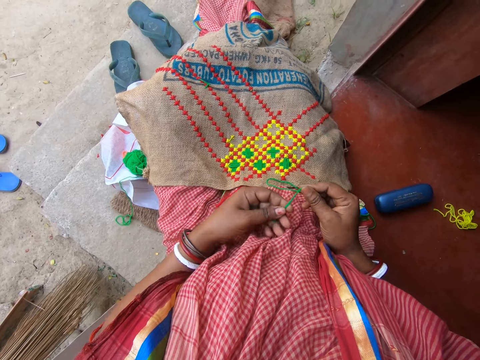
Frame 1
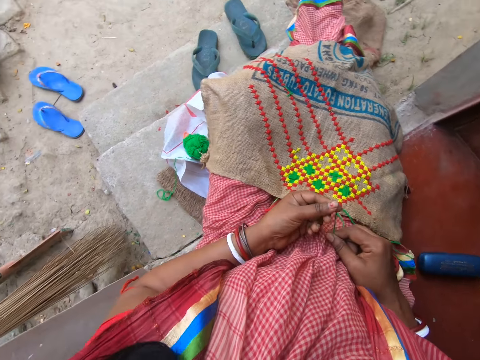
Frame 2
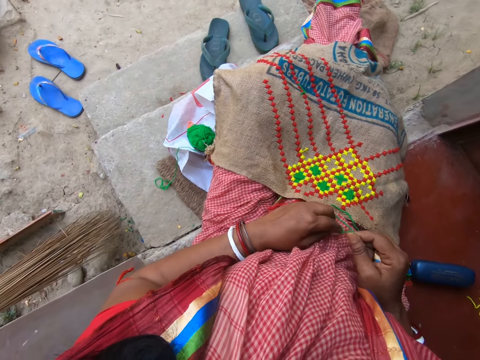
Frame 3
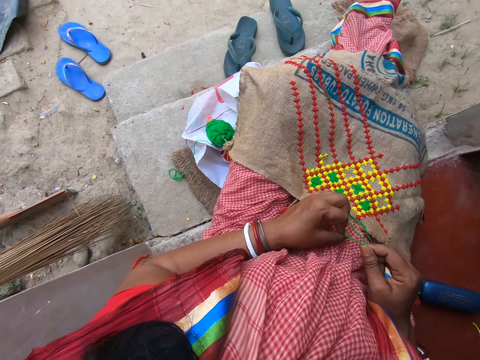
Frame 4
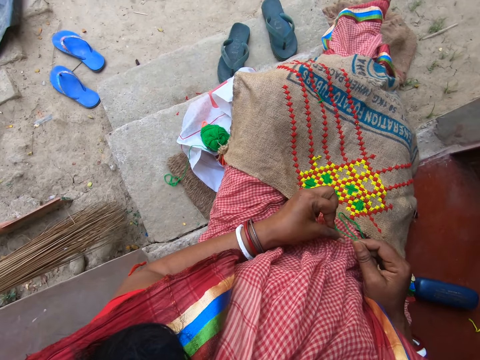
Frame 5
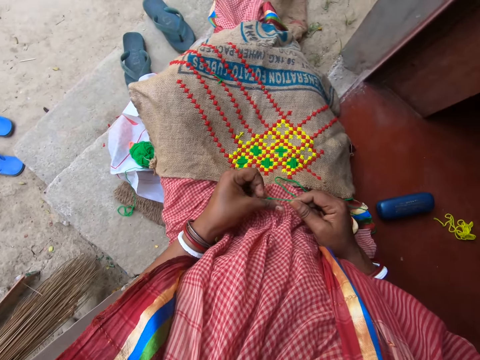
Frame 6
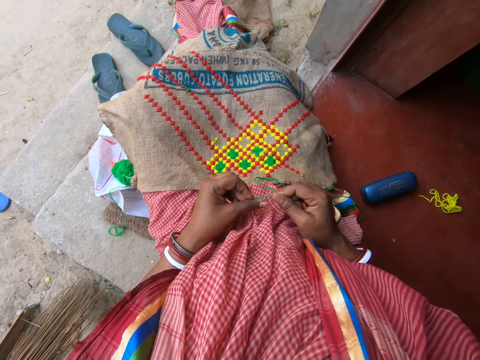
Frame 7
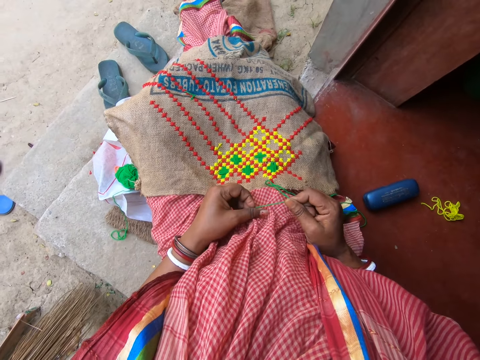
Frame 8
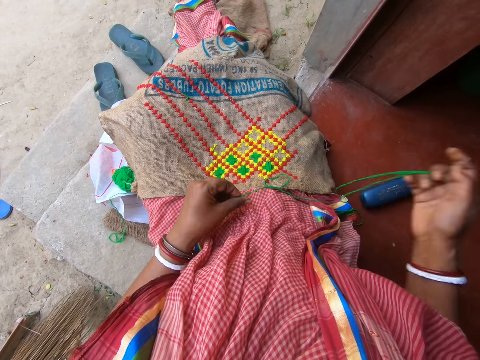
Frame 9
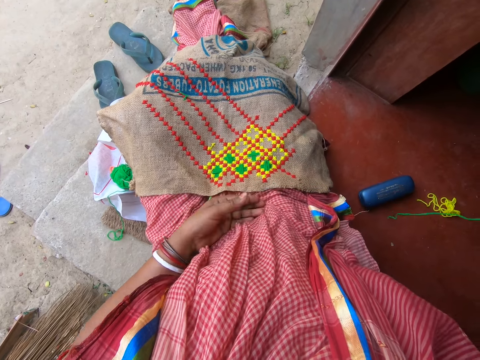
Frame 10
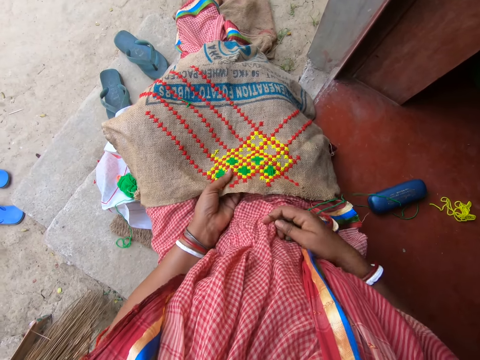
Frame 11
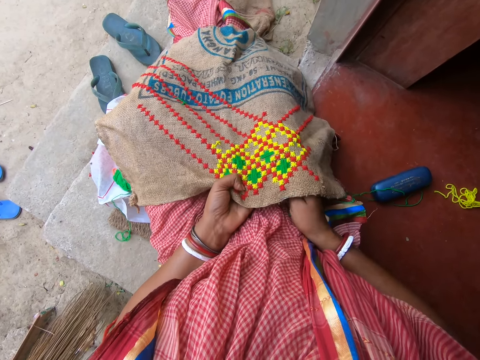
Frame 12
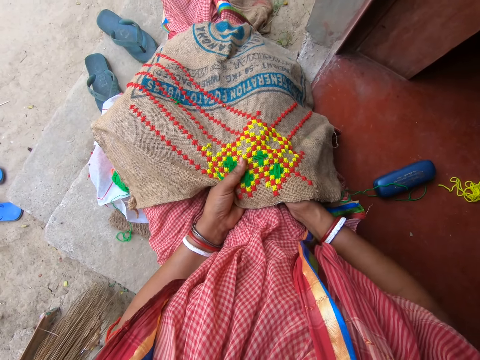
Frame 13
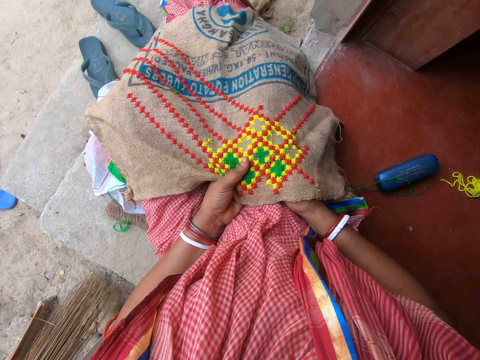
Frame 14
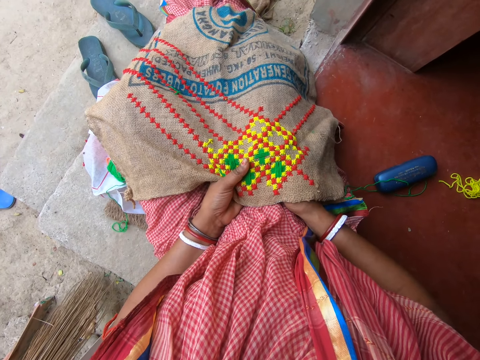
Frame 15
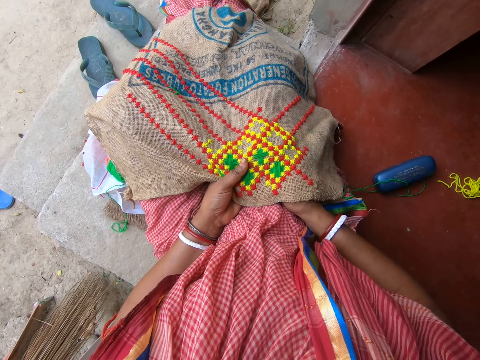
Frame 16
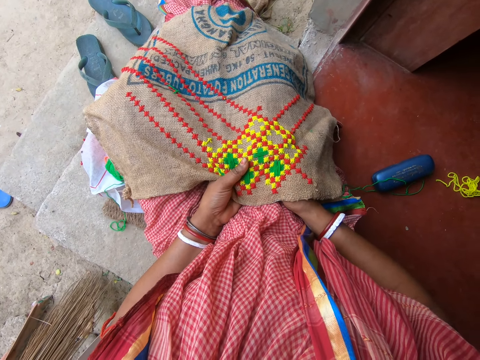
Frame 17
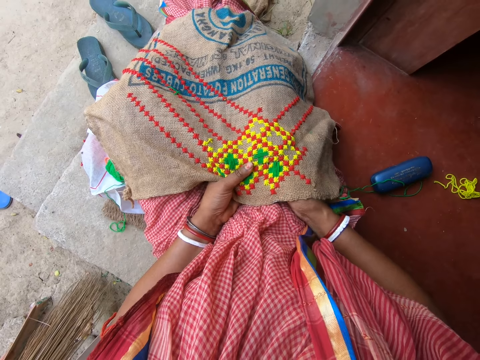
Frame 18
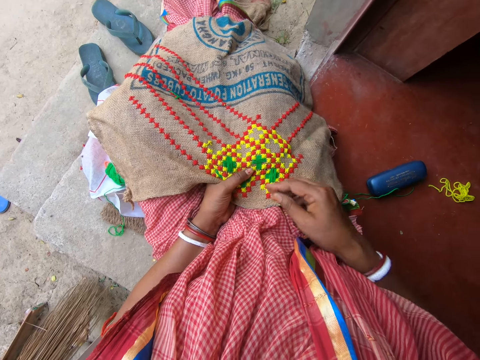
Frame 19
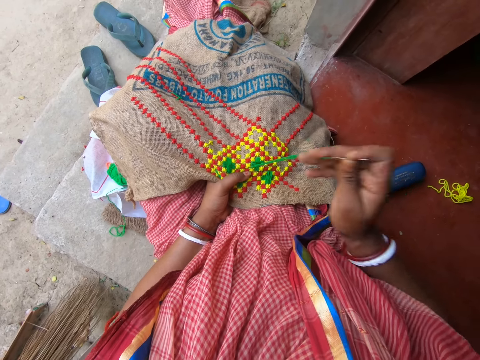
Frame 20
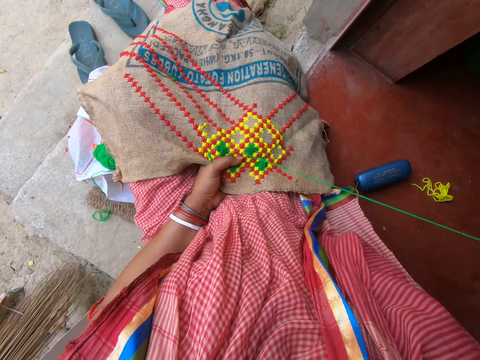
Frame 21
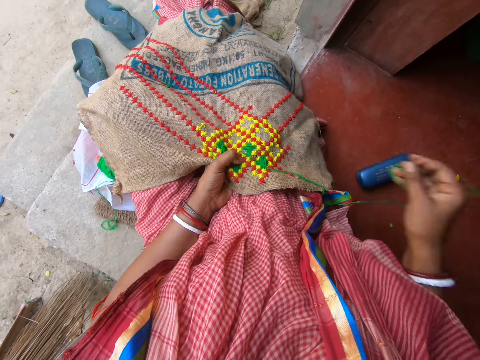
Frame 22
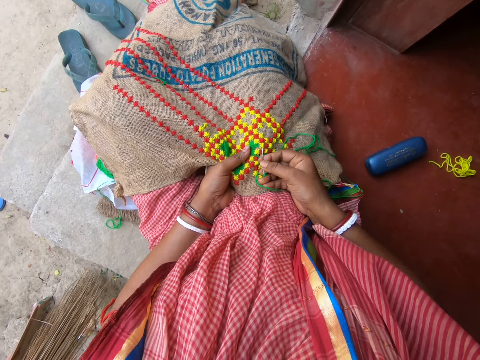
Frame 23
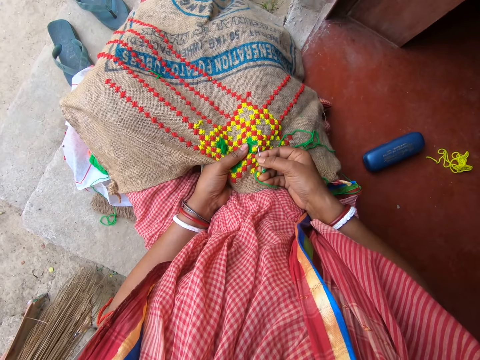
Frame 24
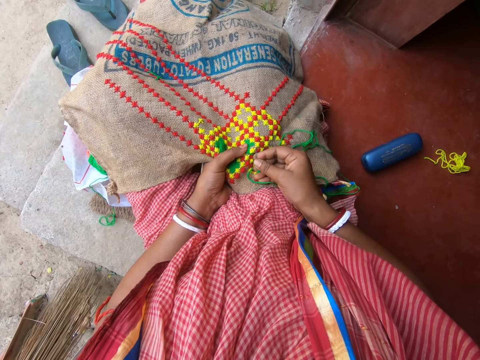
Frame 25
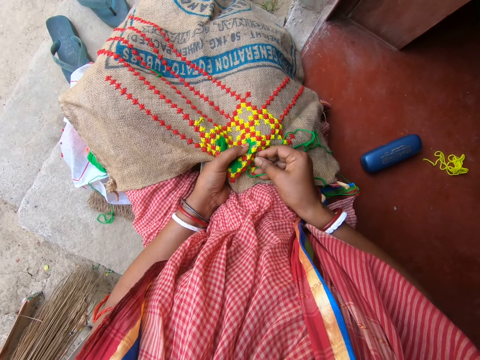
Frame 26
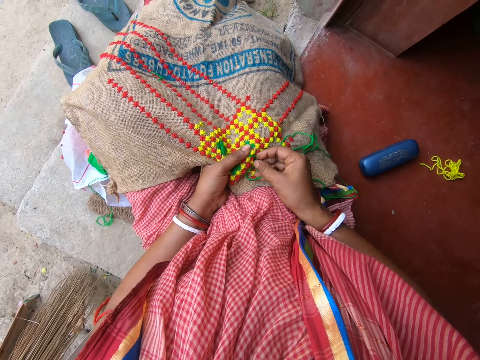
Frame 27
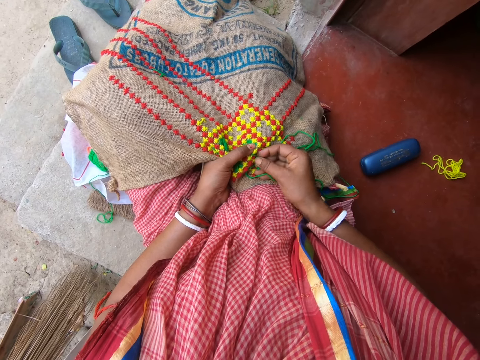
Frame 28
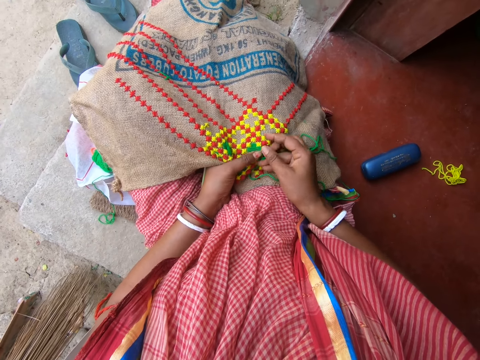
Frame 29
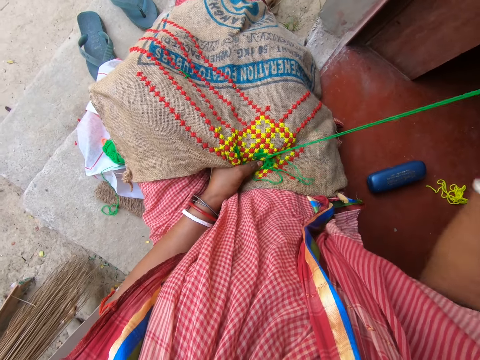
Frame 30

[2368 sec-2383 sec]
The camera wearer adjusts the wool or thread. She knots the thread with both hands. She stretches the hand. She holds the fabric on her leg with her left hand. She picks up the garment. She embroiders the fabric in her left hand with the needle in her right hand.

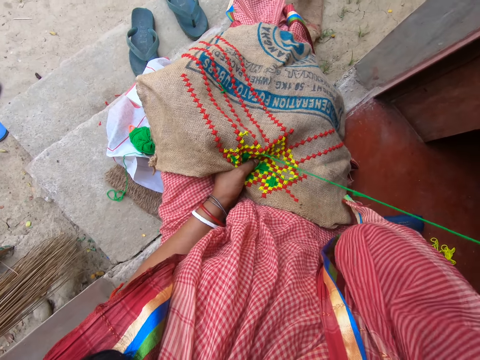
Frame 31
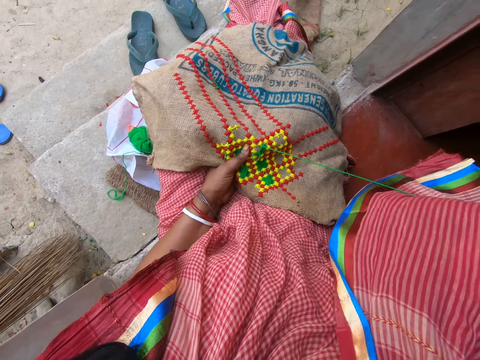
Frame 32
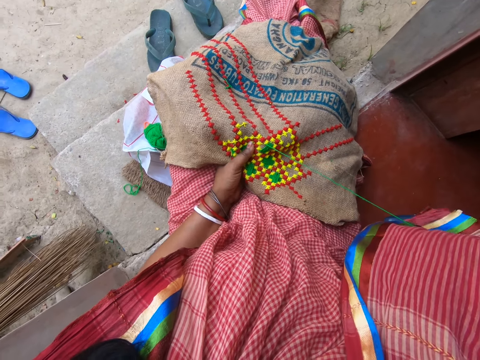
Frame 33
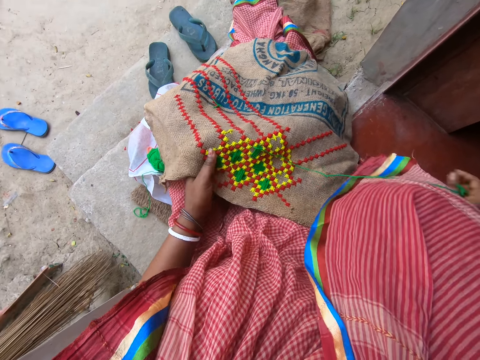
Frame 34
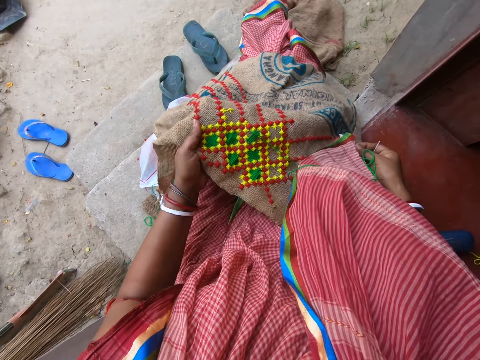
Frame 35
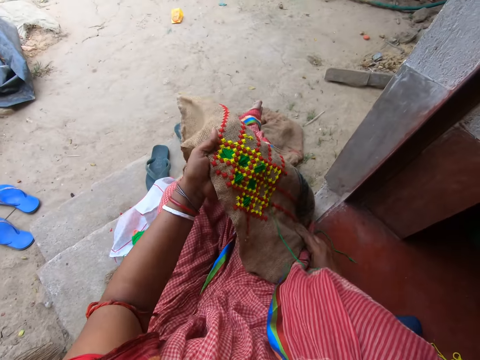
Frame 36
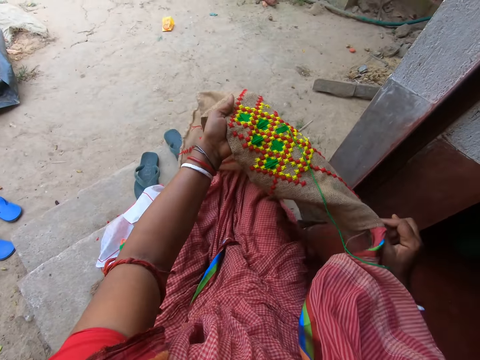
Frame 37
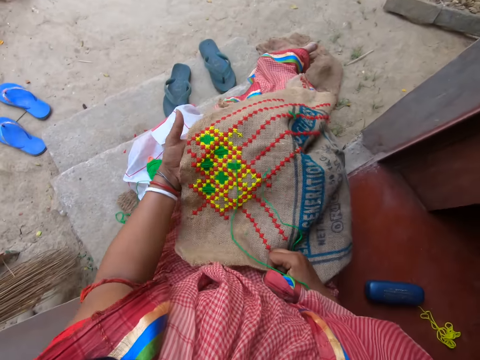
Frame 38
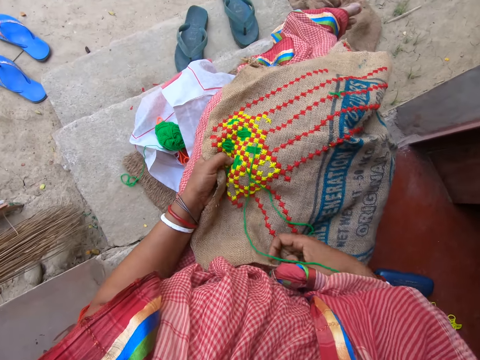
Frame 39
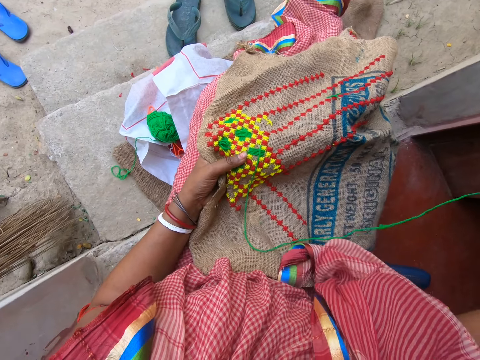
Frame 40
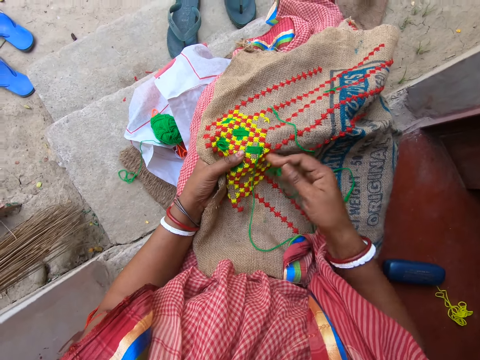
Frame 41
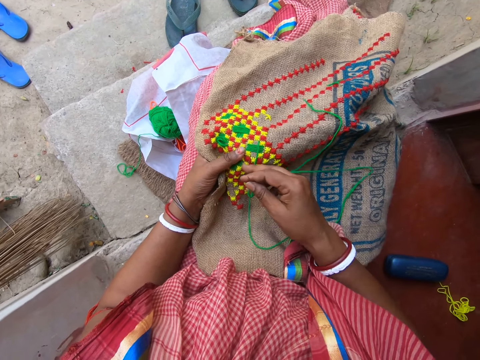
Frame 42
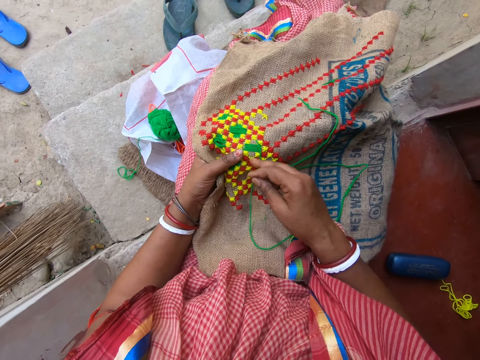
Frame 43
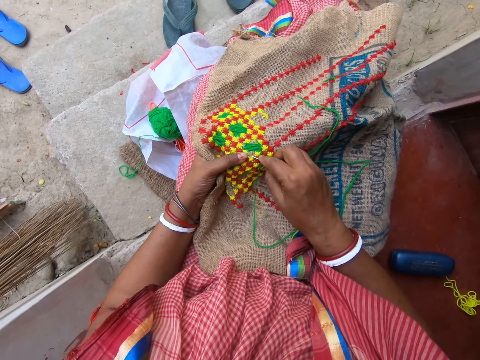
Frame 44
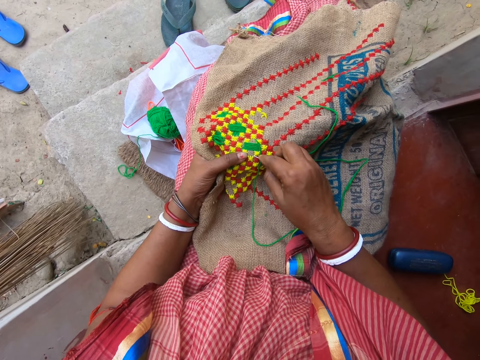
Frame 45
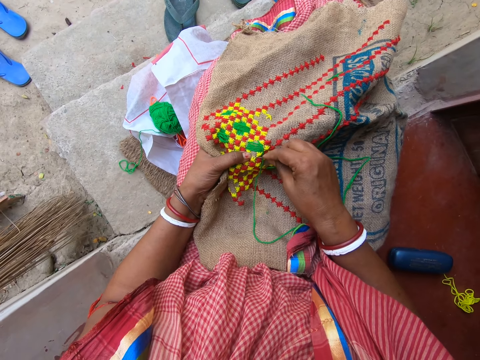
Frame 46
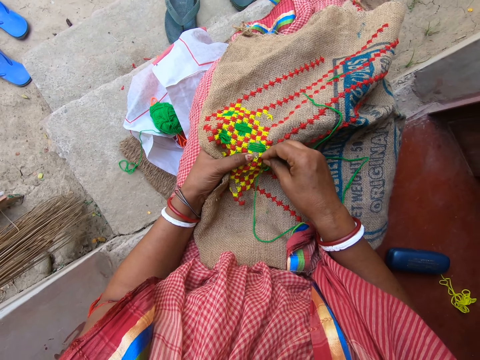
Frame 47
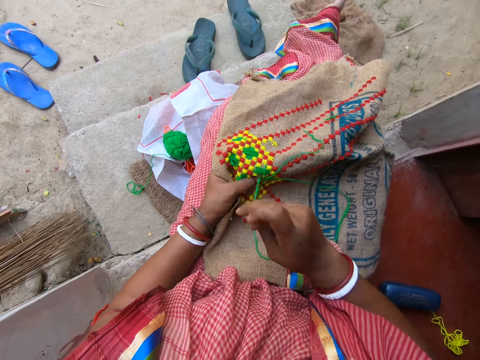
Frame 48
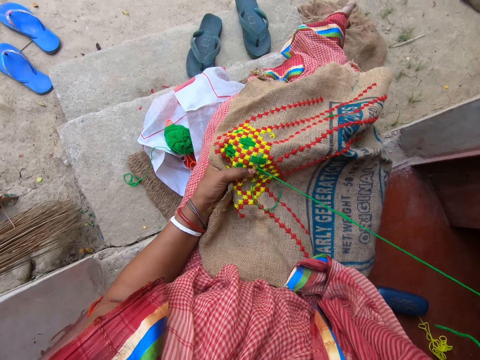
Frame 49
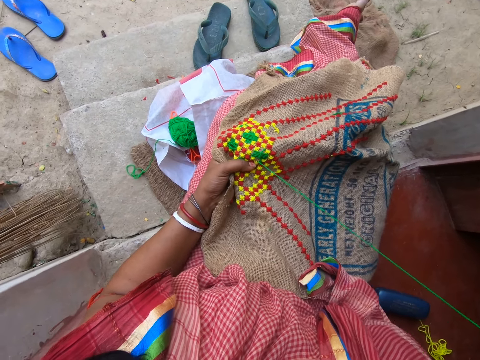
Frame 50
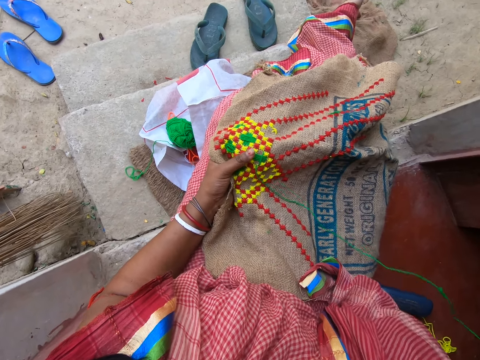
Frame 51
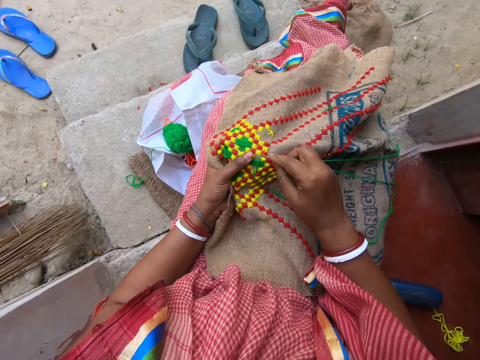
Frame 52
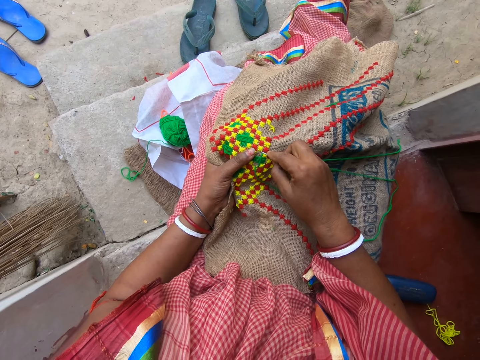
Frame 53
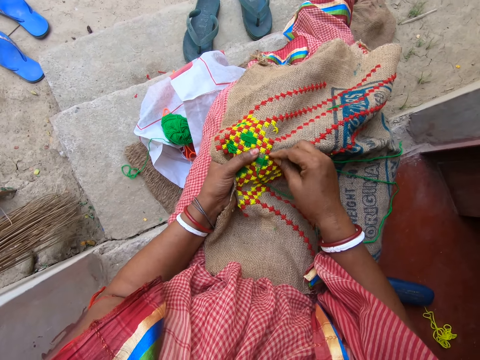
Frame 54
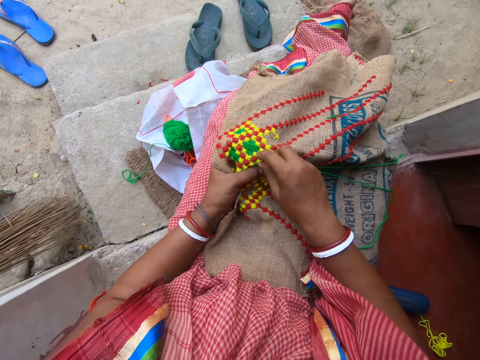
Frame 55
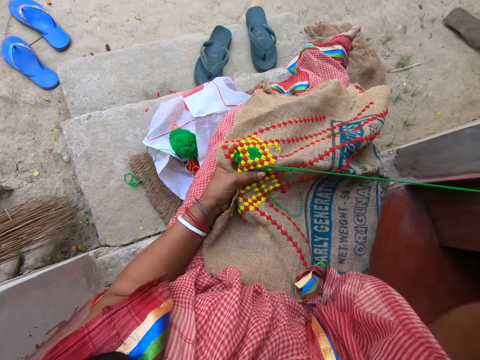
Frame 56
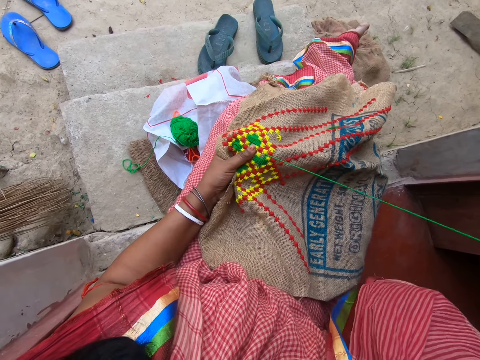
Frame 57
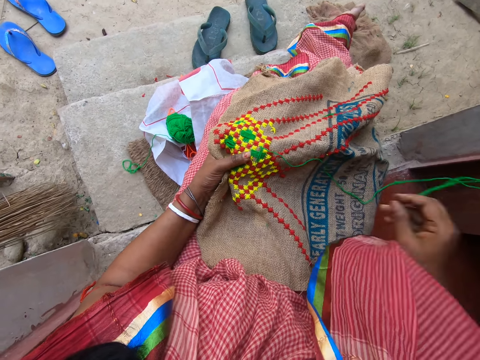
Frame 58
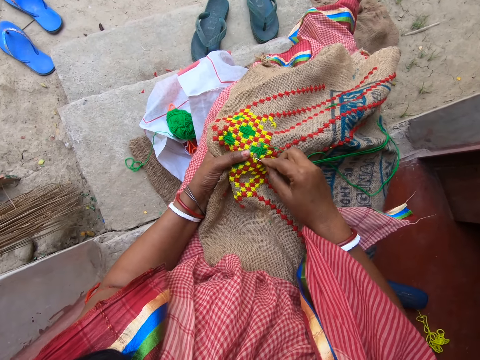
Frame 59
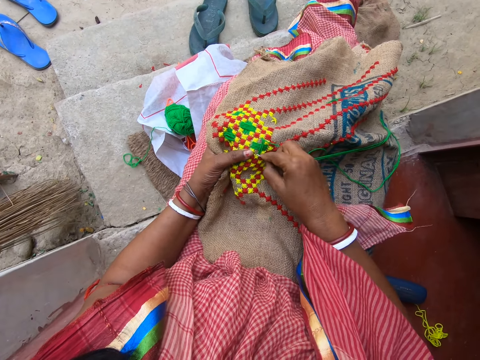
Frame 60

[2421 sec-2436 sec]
The camera wearer lifts the fabric or garment on her legs with her left hand. She holds the fabric with both hands. She adjusts the garment. She places the fabric in her hands on her leg. She moves the hand. She moves the thread on the fabric on her legs with her right hand. She moves the hand on the garment. She embroiders the fabric in her left hand with the needle in her right hand.
